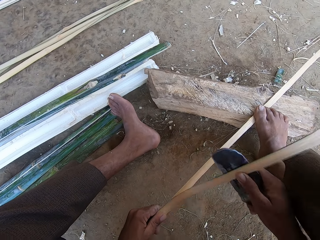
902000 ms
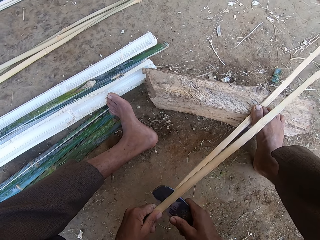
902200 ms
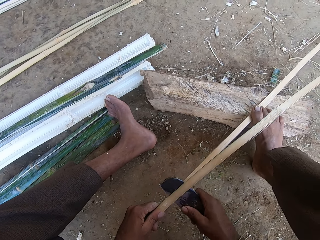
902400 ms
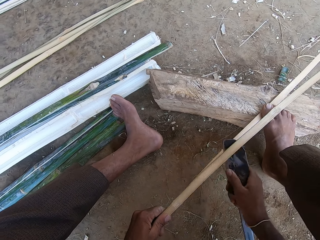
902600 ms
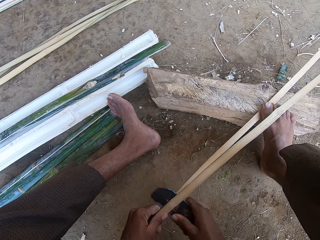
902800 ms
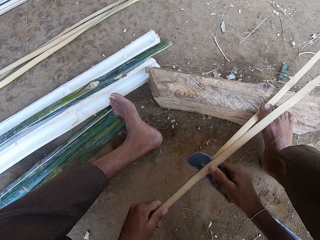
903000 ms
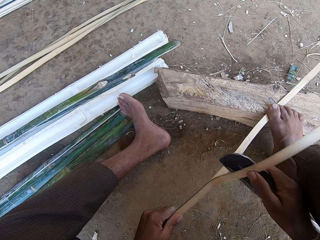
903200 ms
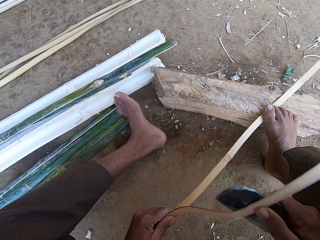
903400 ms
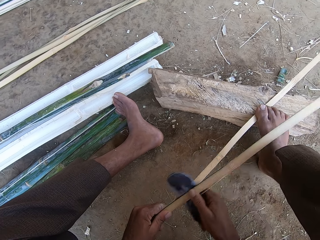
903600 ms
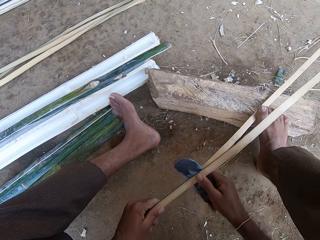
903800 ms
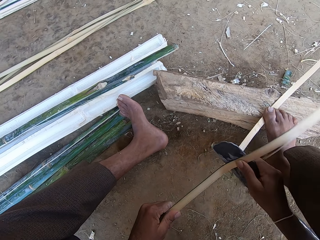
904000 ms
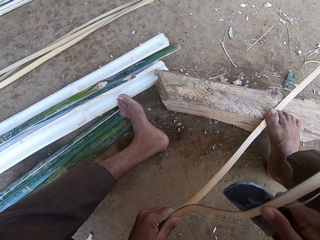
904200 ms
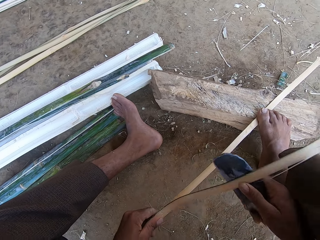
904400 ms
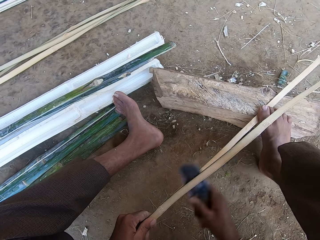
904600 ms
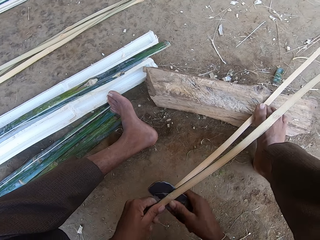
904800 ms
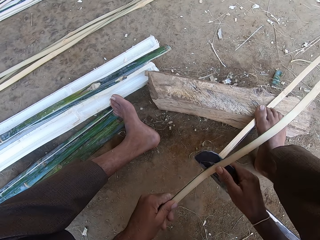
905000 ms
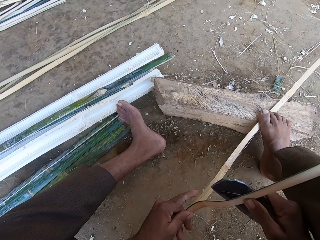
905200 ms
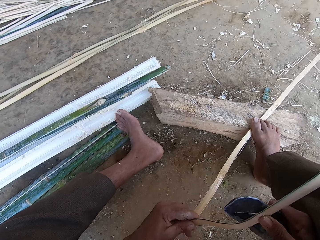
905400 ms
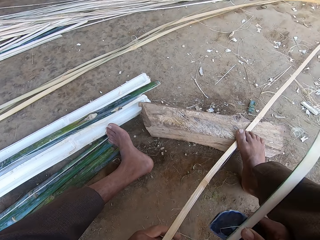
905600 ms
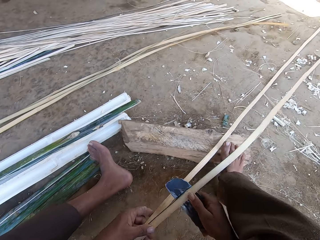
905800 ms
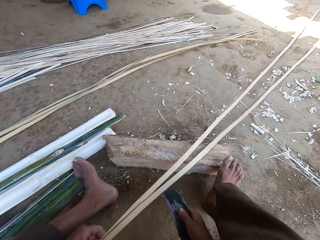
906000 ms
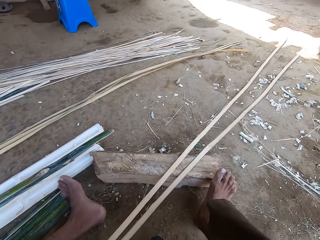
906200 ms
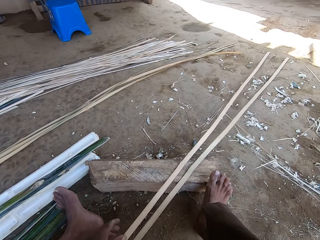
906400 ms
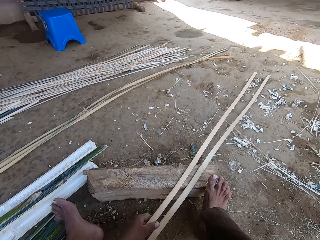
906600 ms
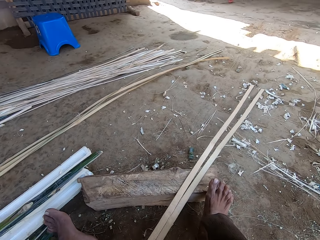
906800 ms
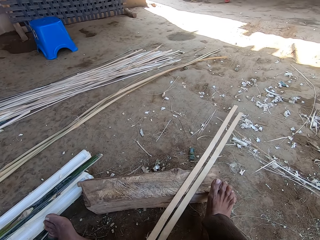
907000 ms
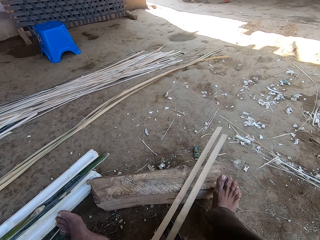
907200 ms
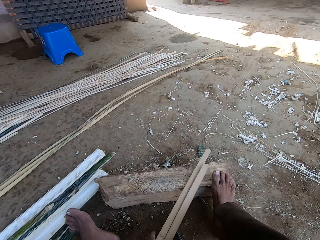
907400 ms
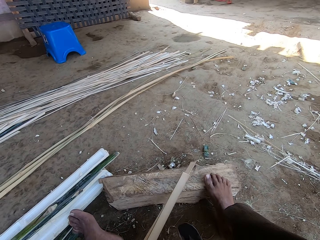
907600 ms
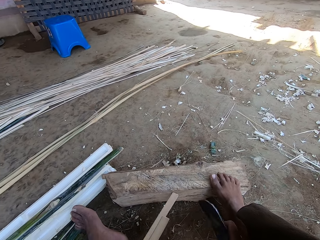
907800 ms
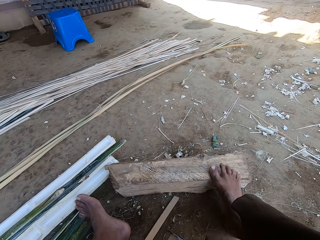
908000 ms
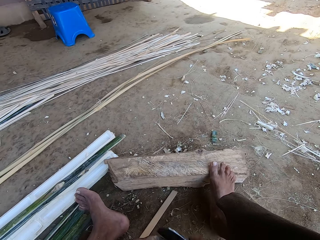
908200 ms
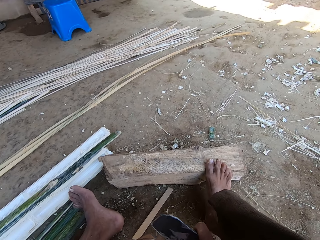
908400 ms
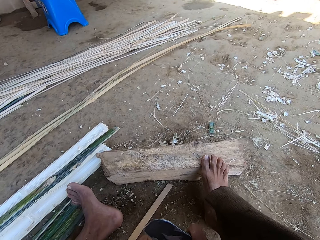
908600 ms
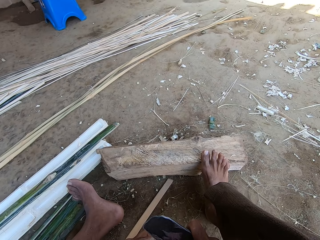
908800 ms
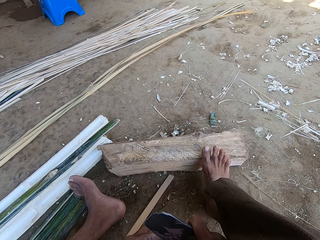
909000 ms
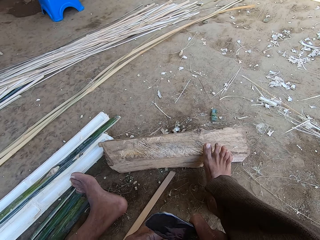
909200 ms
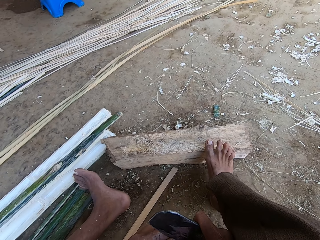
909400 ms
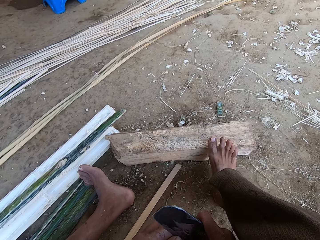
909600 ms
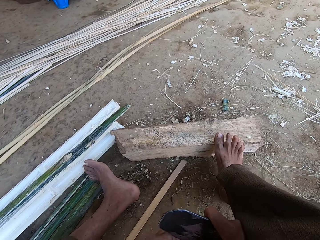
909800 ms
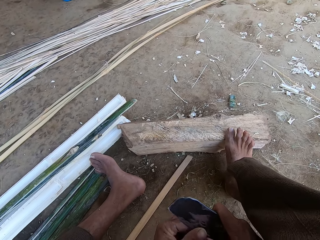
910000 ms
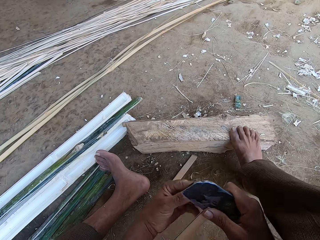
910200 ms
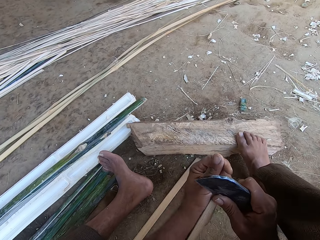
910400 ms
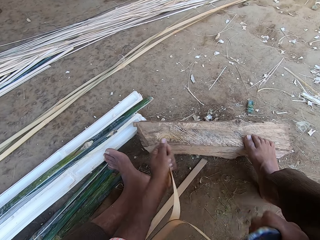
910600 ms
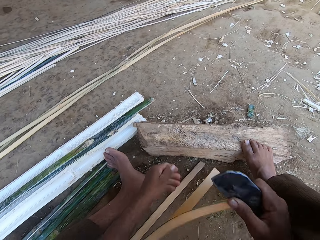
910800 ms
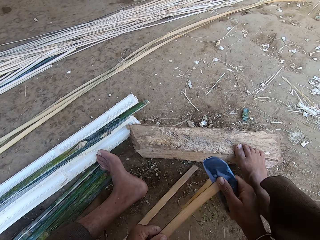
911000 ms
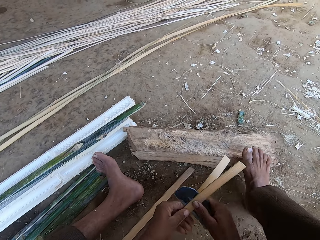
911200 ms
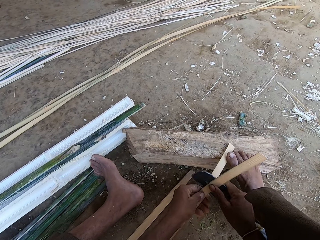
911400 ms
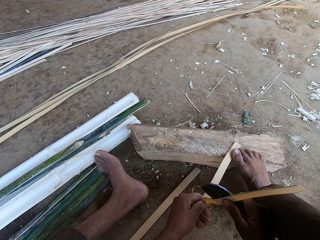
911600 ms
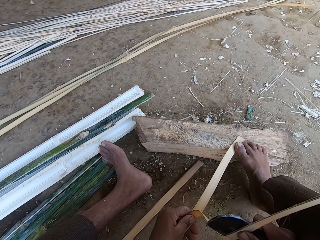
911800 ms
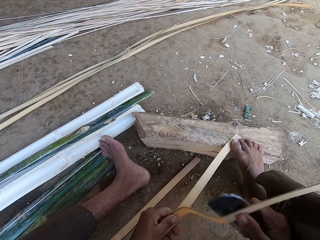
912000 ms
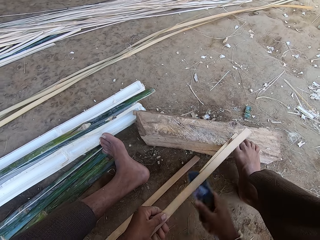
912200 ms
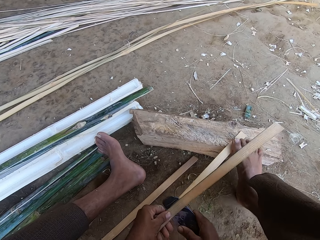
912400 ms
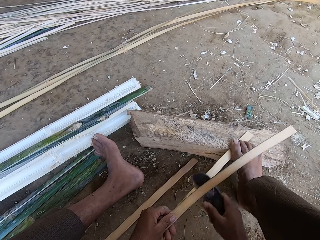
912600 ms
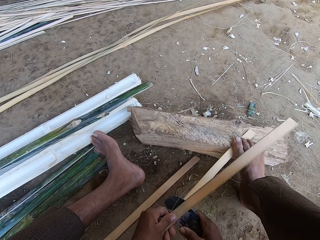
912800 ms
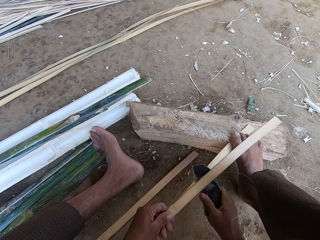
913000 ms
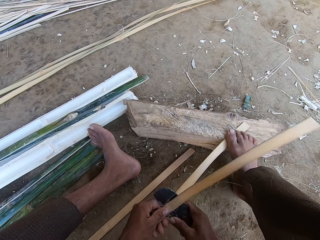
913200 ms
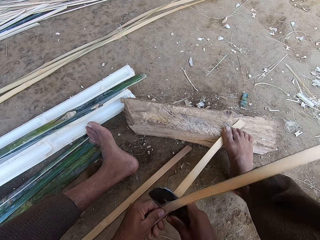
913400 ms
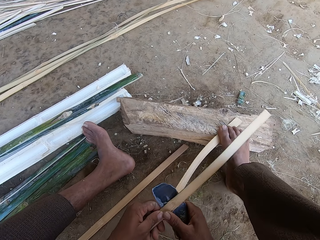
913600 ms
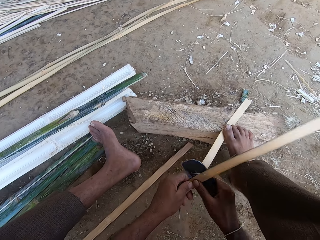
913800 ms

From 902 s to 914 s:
The camera wearer steps on the stick with the right foot. They cut the stick with the blade. They step on the stick with the right foot. They push the sticks with both hands. They pull the reed. They move around the right foot. They cut the stick with the blade. They step on the stick with the right foot.

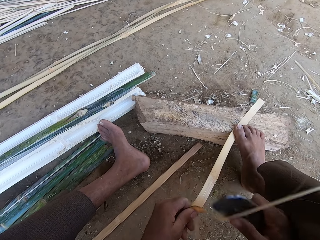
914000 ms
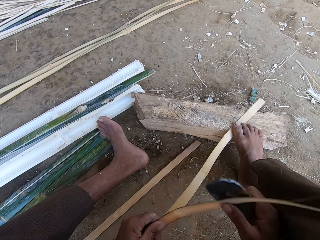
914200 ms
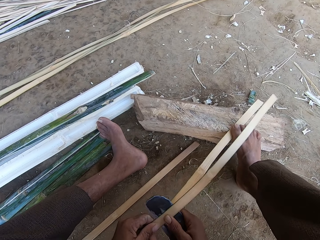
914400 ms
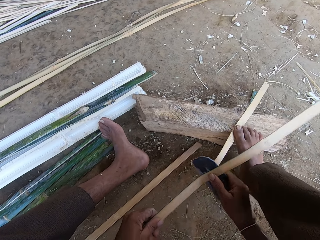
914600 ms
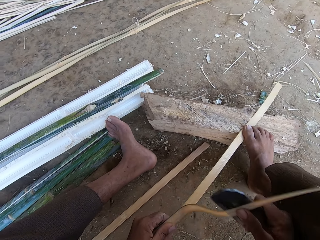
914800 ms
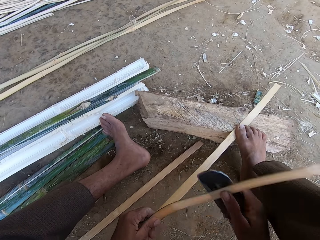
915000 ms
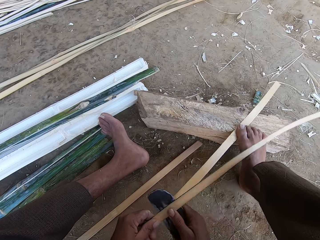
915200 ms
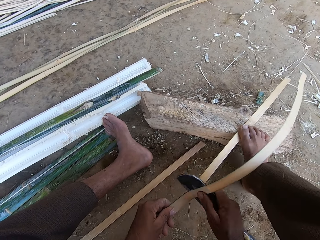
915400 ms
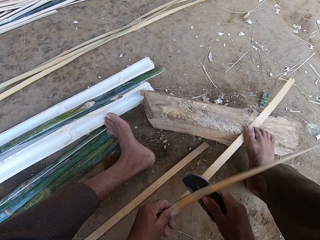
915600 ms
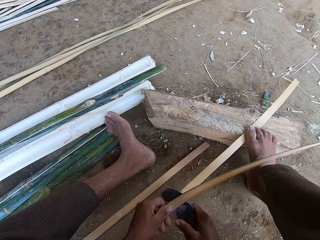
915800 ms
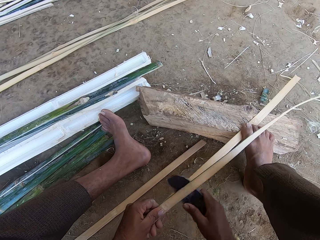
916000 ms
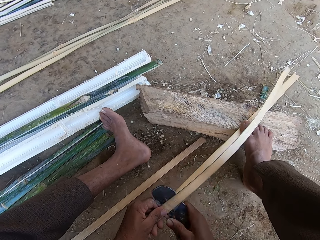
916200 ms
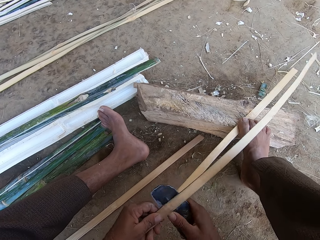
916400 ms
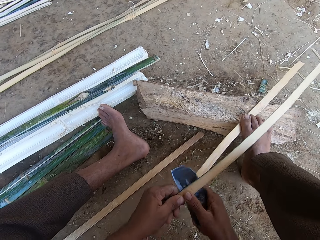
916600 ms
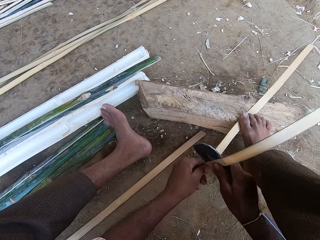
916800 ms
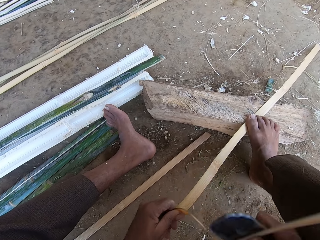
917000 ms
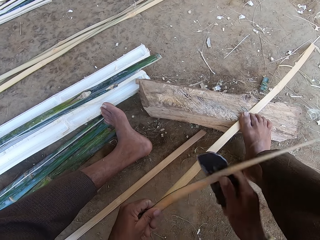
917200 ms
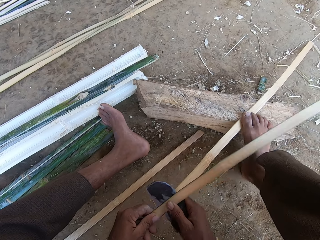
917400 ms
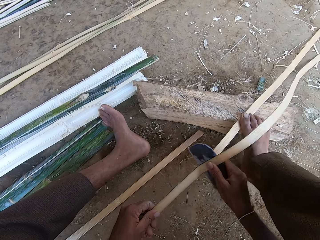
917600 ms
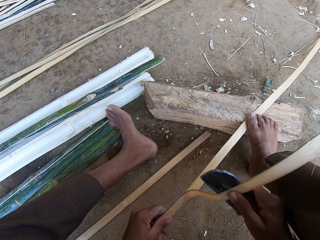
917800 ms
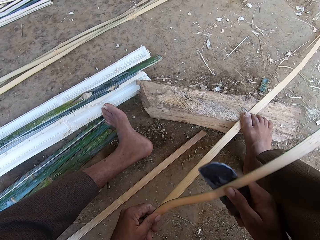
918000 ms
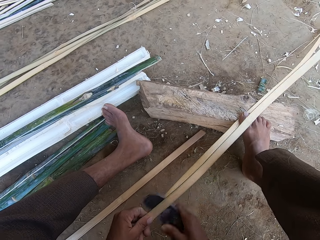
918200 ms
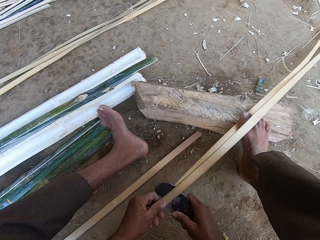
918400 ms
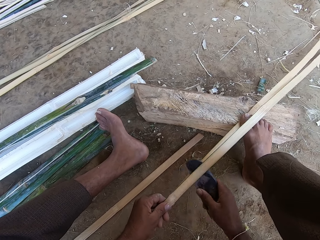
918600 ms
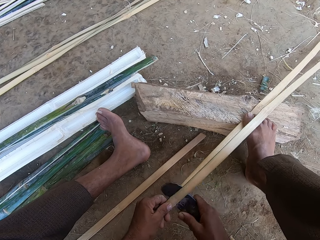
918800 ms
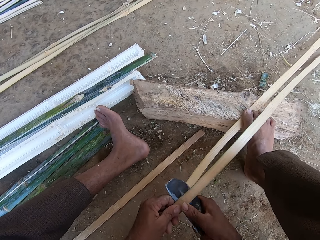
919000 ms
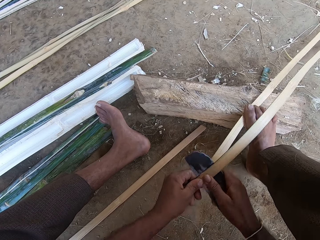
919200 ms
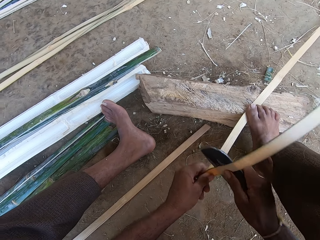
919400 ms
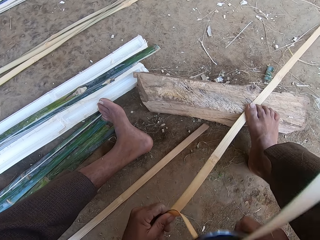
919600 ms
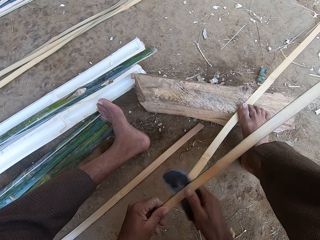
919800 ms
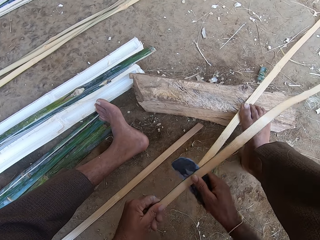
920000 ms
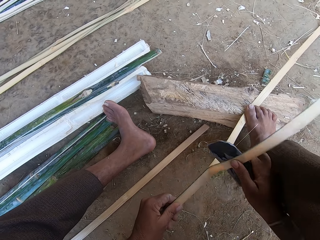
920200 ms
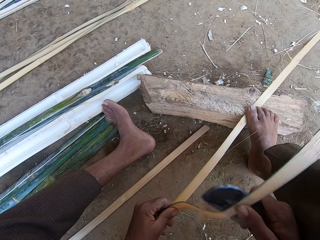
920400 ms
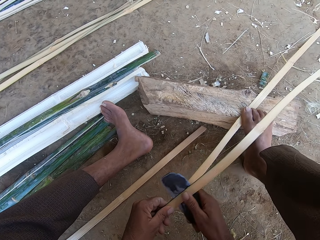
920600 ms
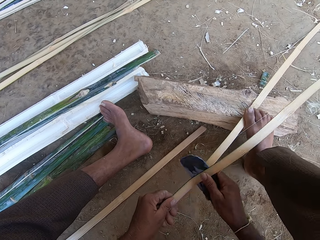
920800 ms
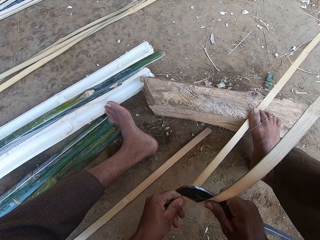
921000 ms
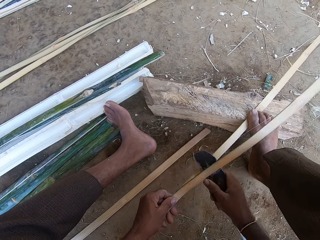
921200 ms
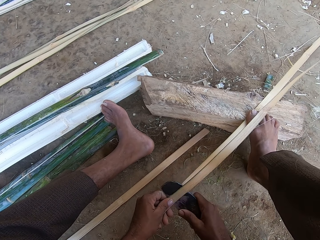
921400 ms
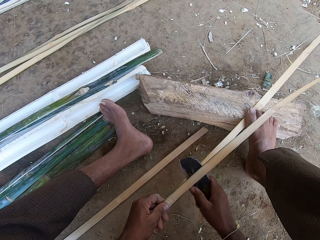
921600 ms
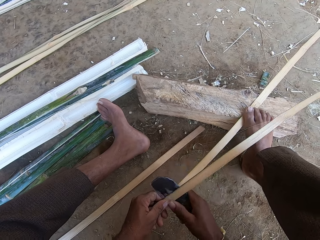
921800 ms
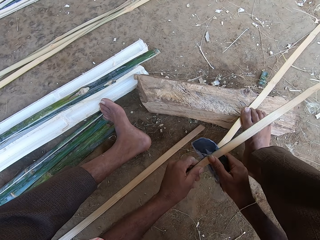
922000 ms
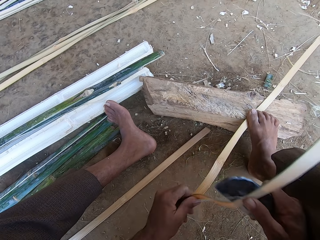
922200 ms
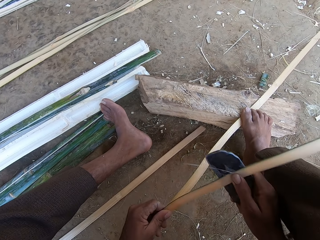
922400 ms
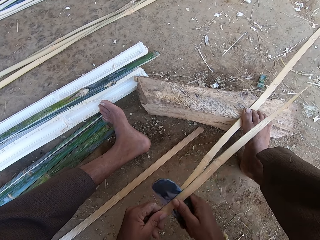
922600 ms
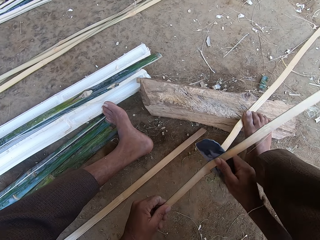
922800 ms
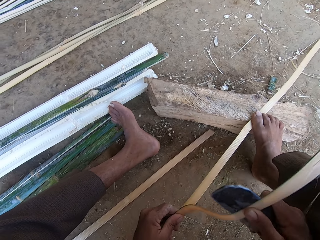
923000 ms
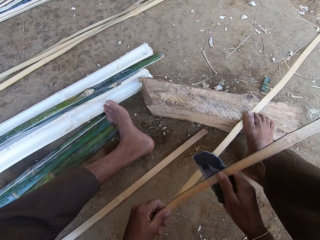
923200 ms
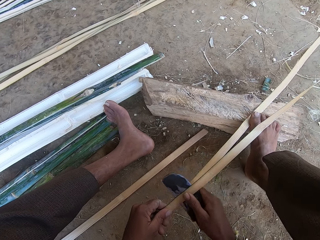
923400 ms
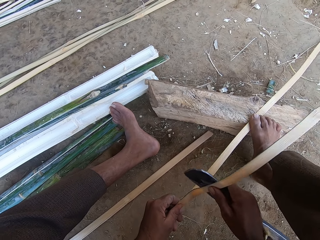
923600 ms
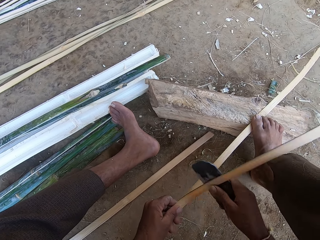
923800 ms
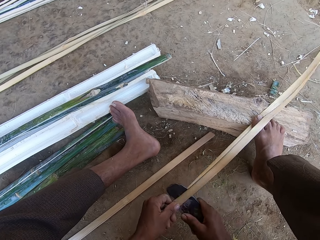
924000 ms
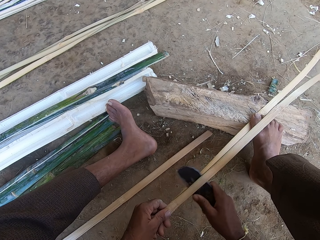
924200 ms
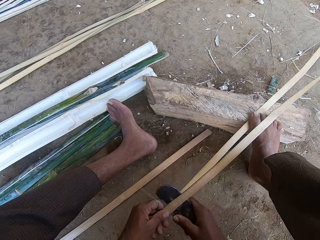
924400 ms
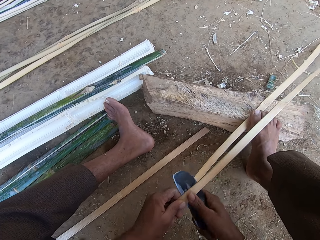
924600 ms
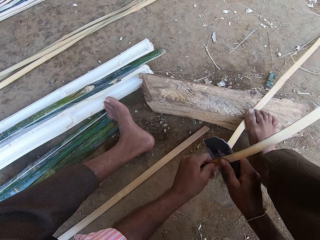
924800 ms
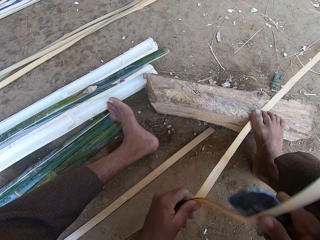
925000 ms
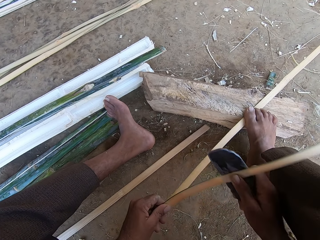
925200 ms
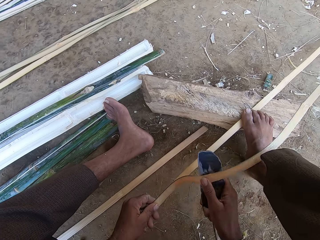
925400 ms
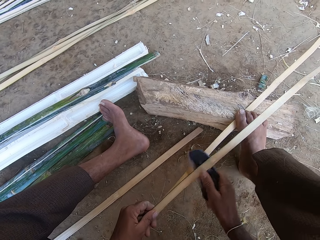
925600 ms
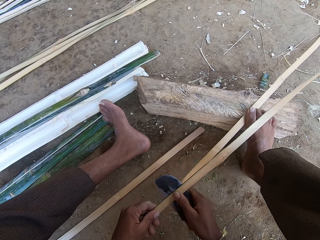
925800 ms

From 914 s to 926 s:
The camera wearer cuts the stick with the blade. They step on the stick with the right foot. They cut the stick with the blade. They step on the stick with the right foot. They cut the stick with the blade. They step on the stick with the right foot.
